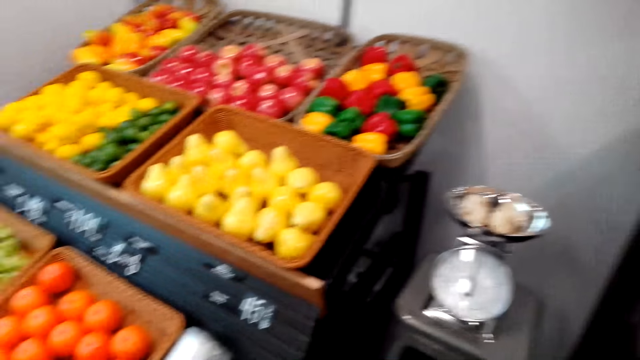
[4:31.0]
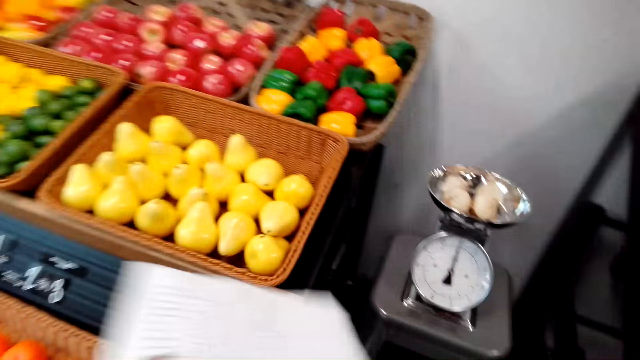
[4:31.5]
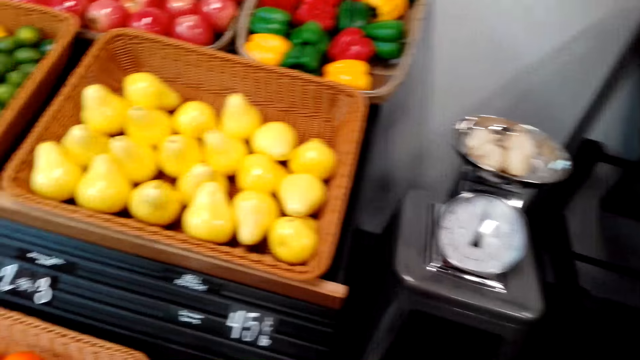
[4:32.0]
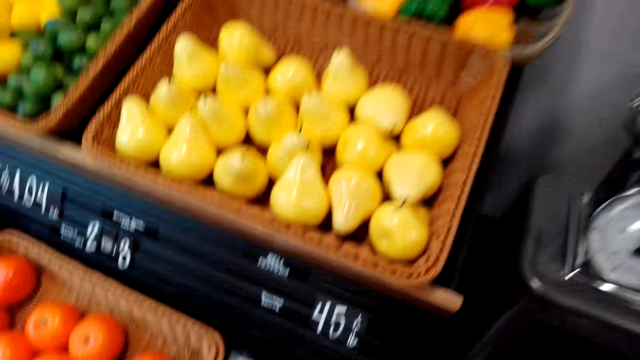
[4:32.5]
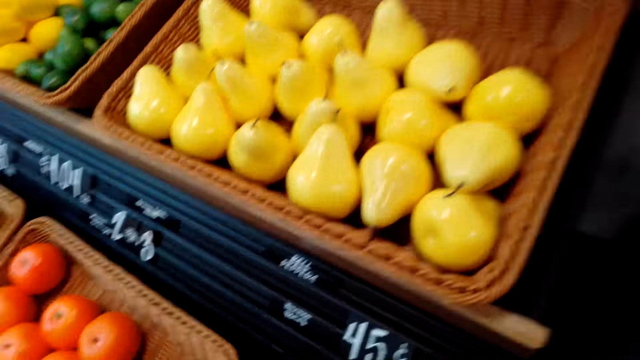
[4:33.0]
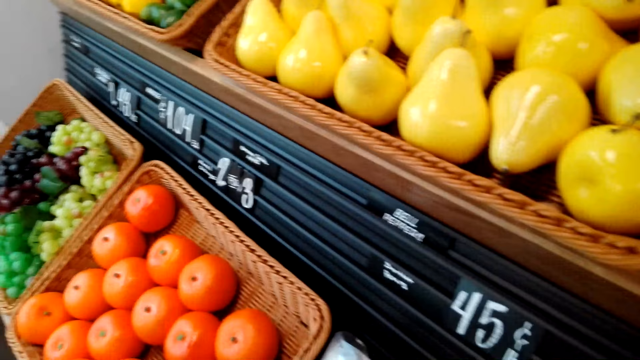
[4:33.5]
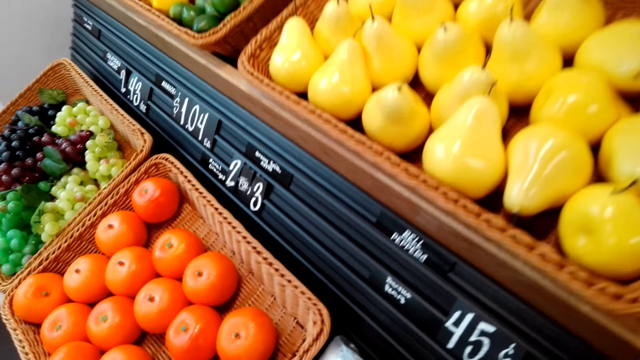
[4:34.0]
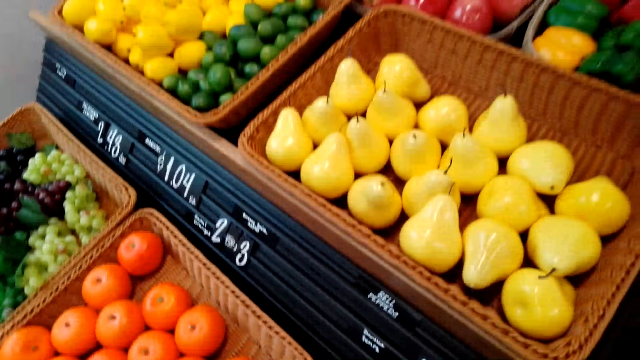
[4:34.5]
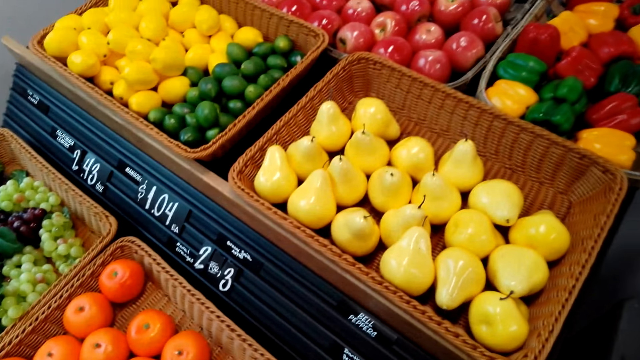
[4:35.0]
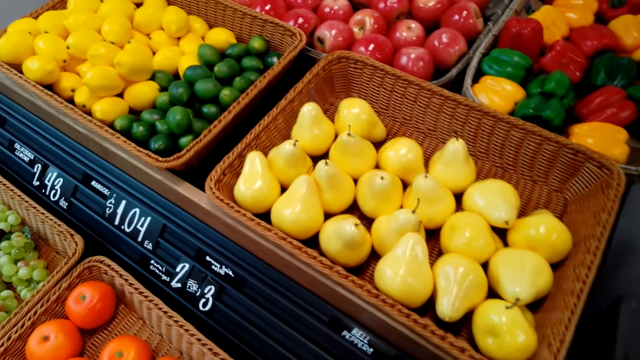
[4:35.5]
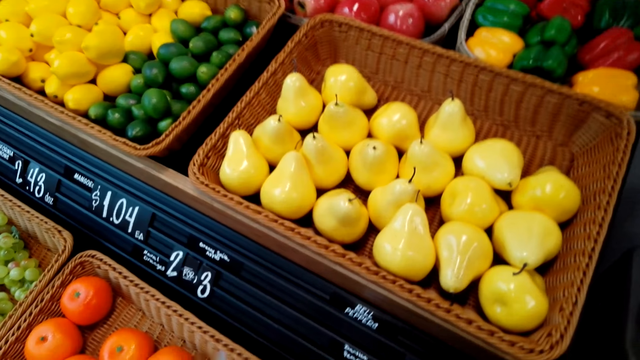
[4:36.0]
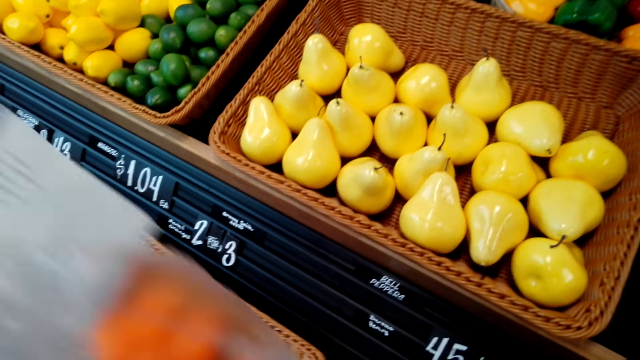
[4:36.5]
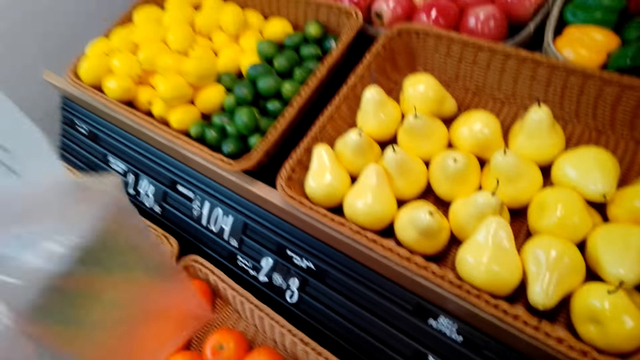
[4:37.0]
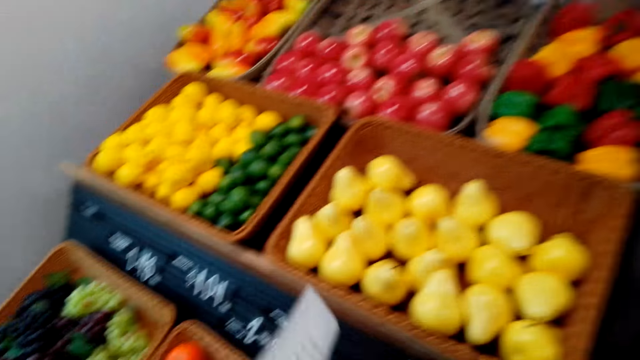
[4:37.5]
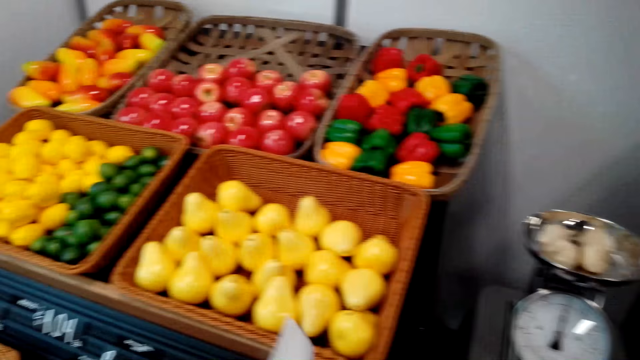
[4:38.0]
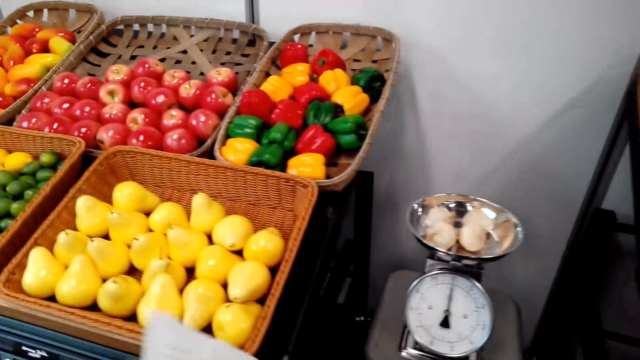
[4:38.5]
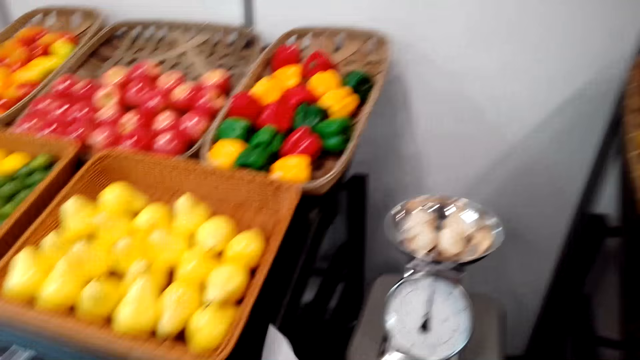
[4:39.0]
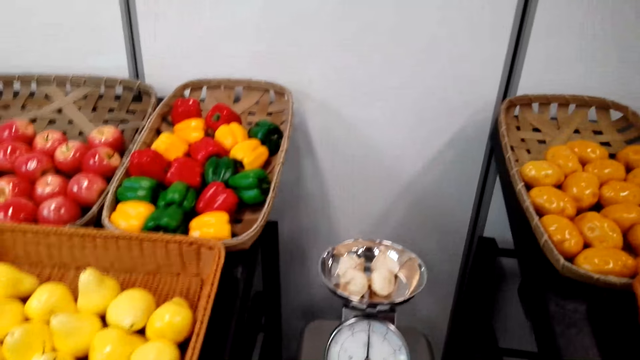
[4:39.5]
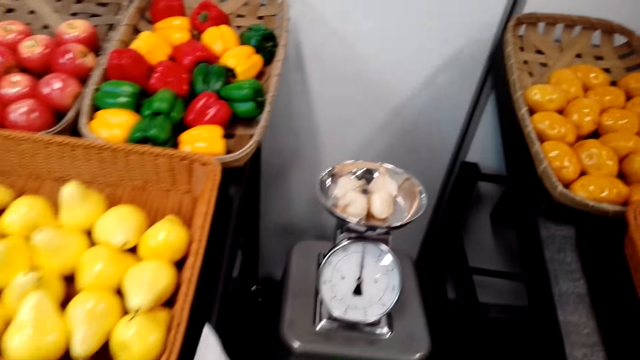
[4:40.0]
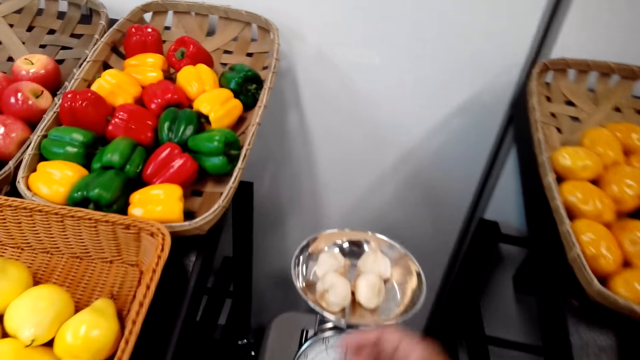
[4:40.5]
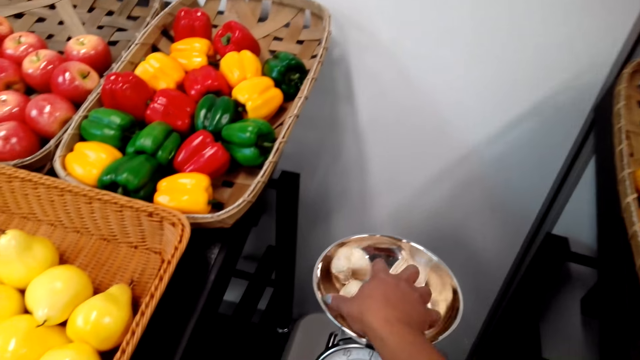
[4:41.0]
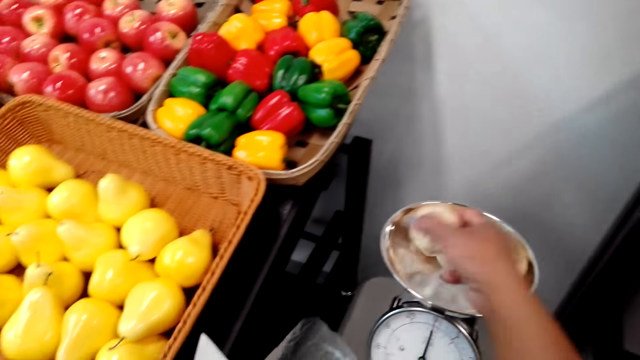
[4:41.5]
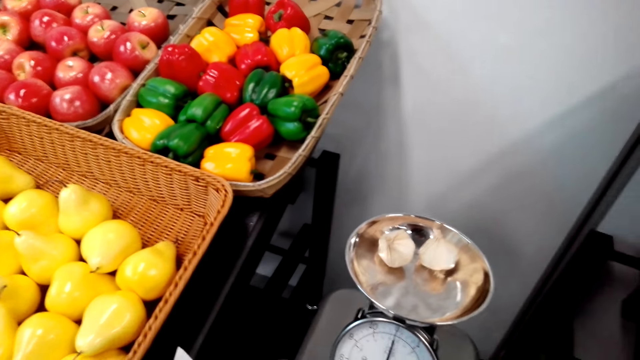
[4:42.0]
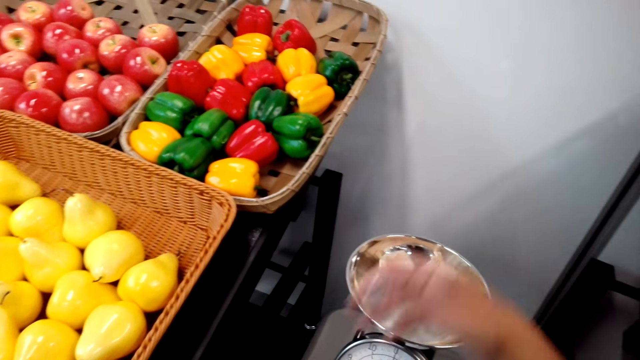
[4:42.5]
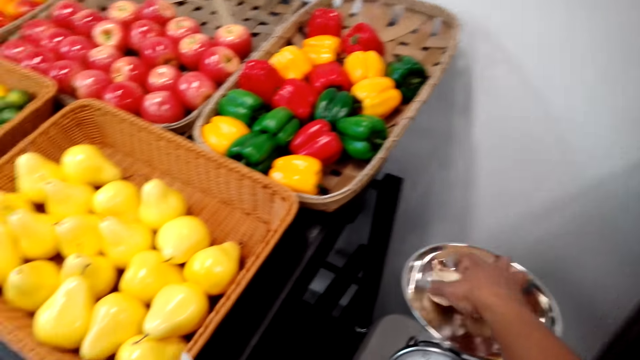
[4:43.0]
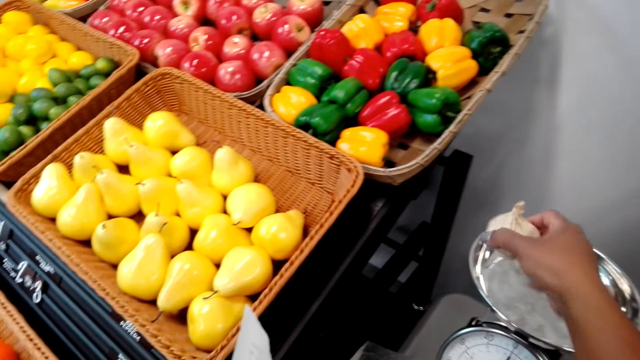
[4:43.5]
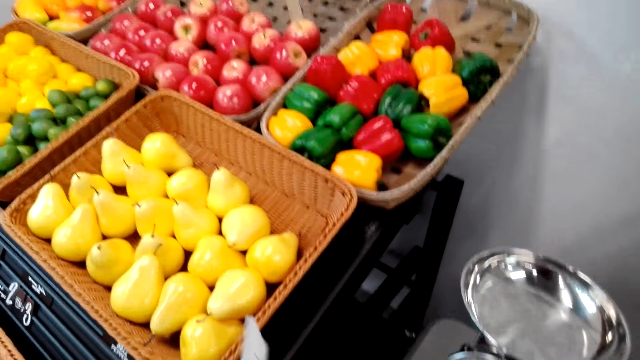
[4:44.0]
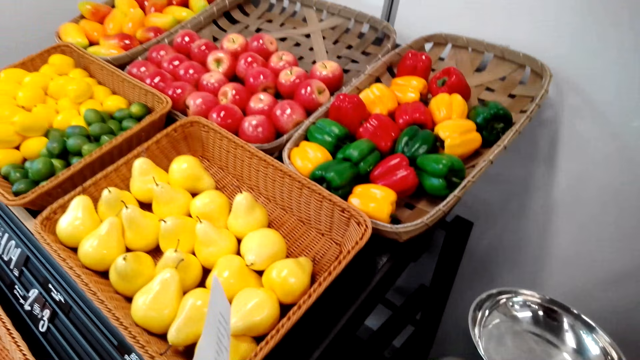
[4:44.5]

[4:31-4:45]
The camera wearer holds a list. They look around. They pick up a packaging paper. They put the garlic in the packaging paper. They pick up the garlic.

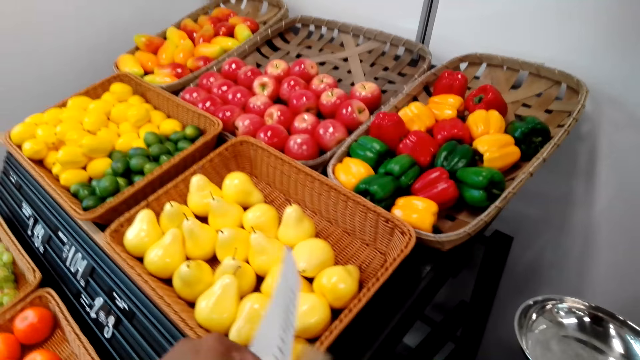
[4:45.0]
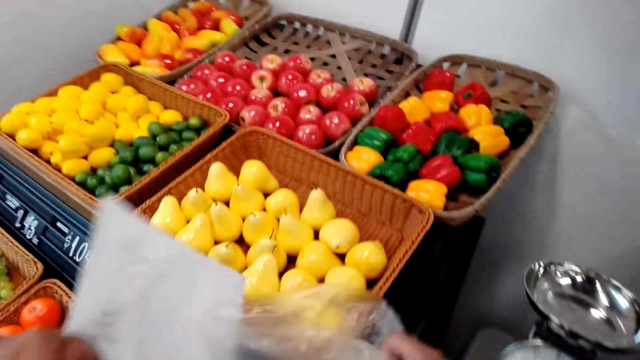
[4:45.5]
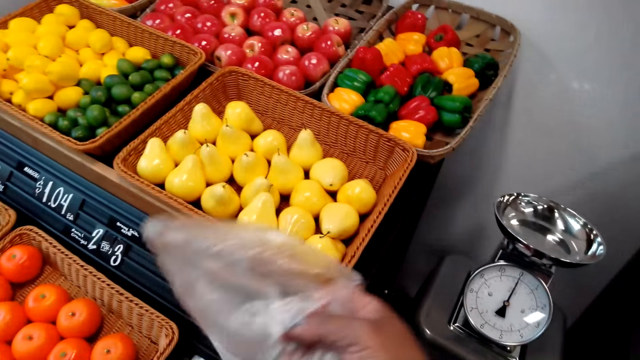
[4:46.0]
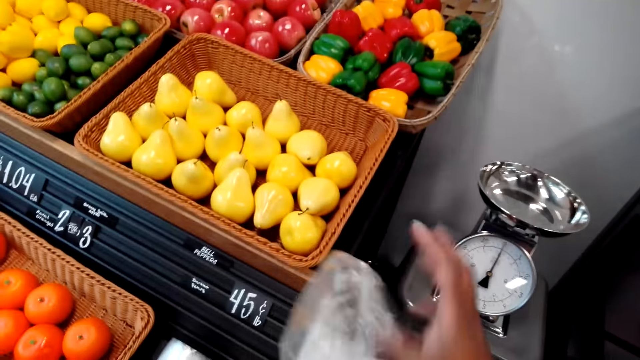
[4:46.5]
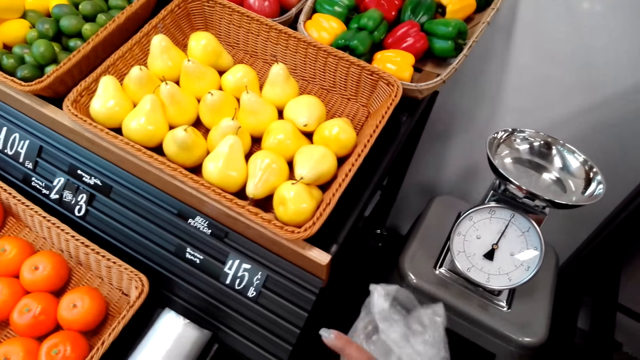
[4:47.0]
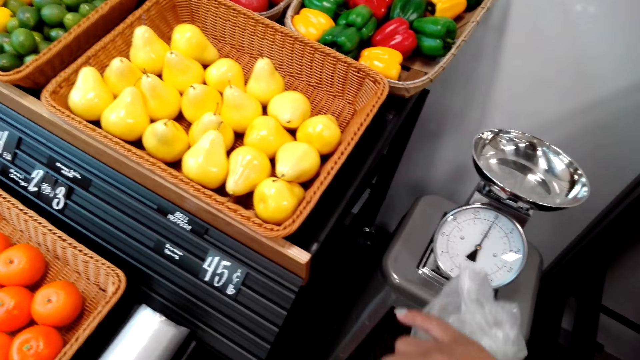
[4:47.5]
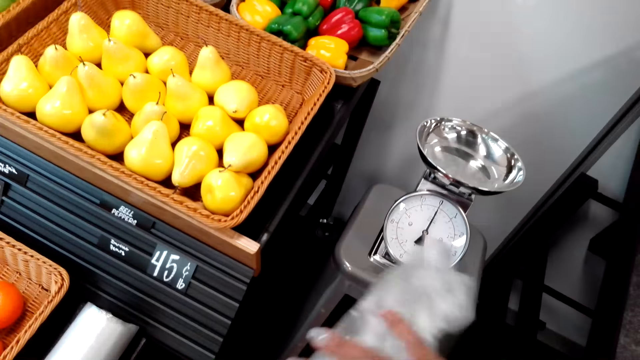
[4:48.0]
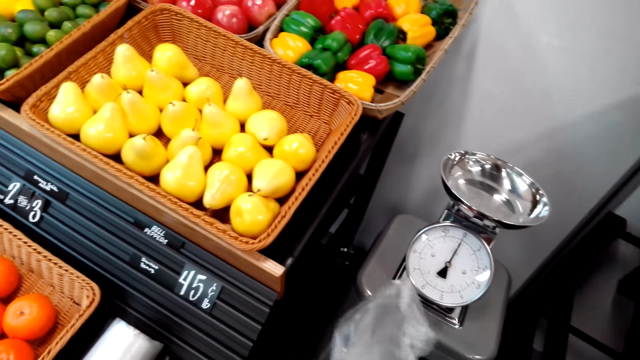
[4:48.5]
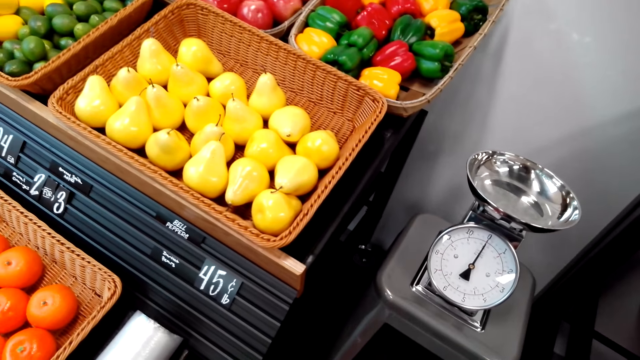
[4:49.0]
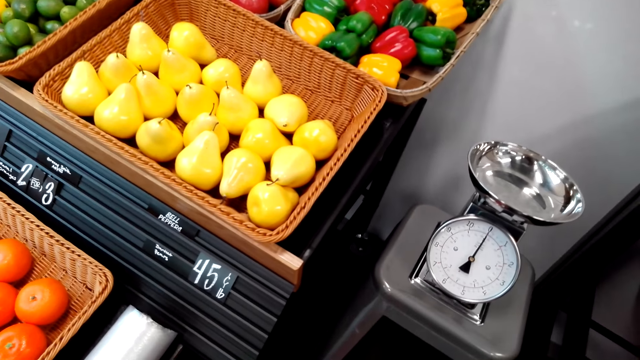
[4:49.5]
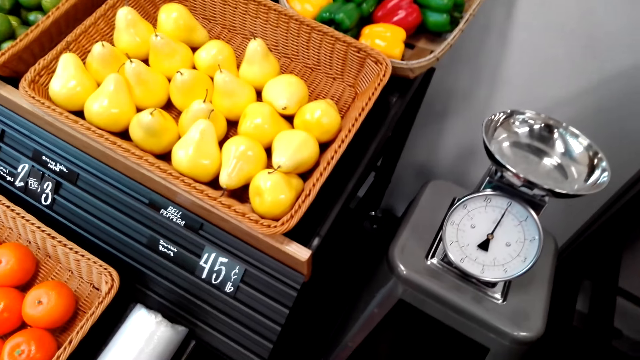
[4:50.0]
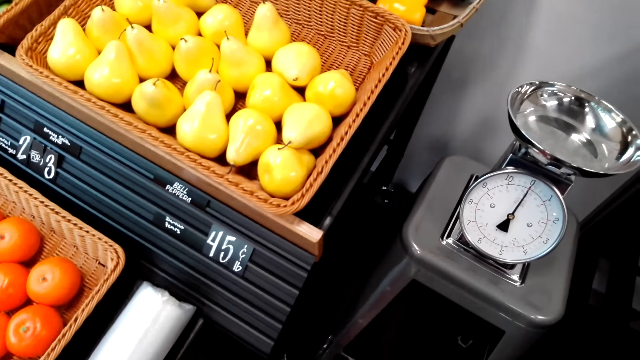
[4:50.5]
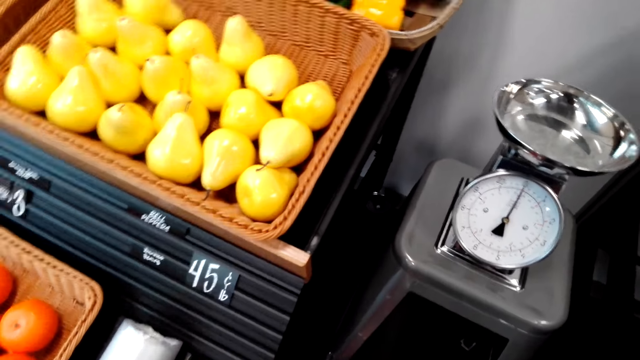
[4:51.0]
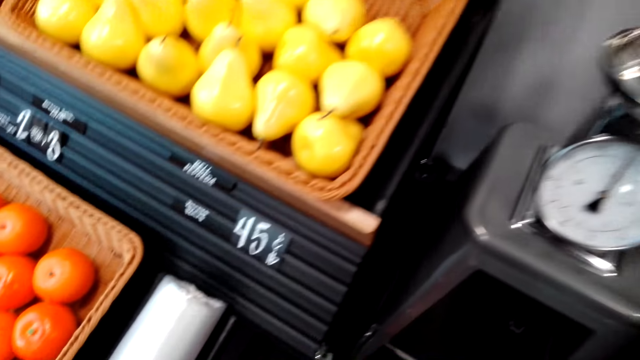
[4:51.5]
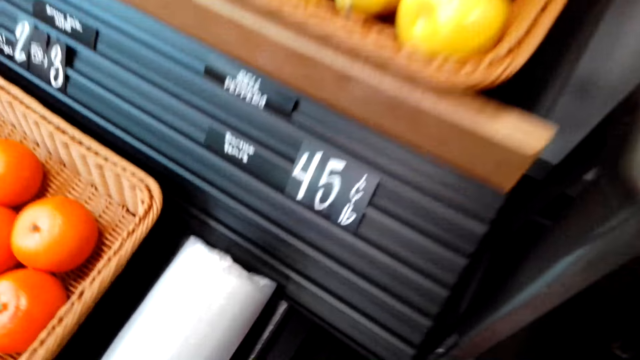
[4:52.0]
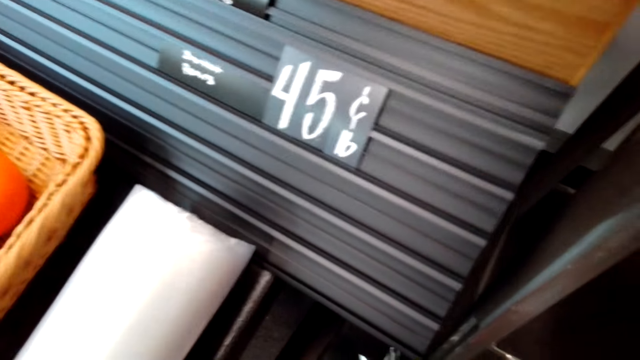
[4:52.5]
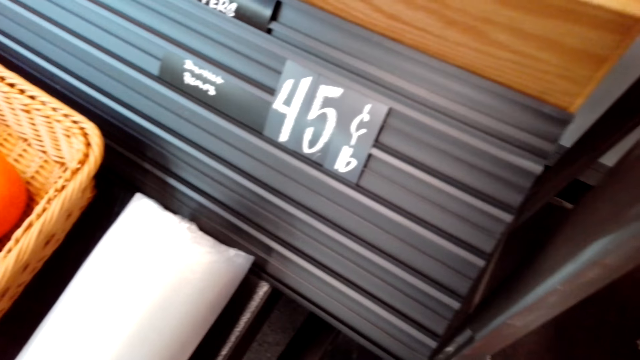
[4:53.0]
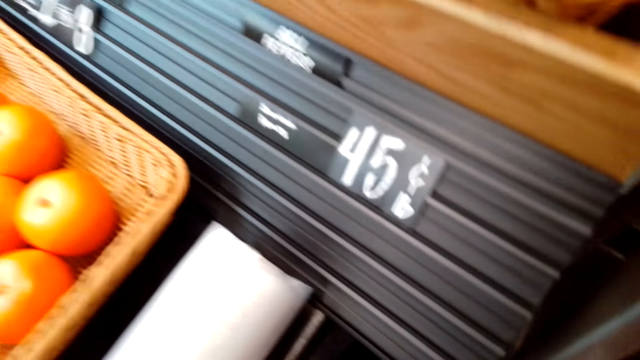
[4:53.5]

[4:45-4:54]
The camera wearer ties the packaging paper. They look around.
